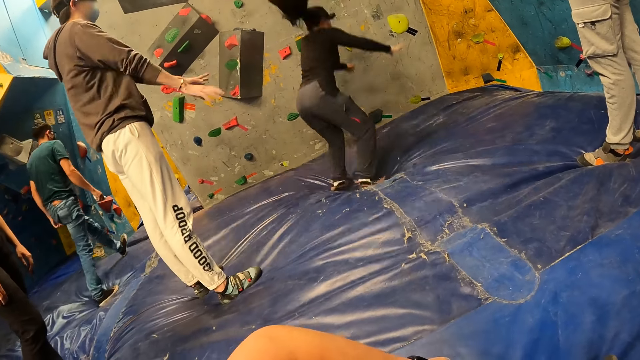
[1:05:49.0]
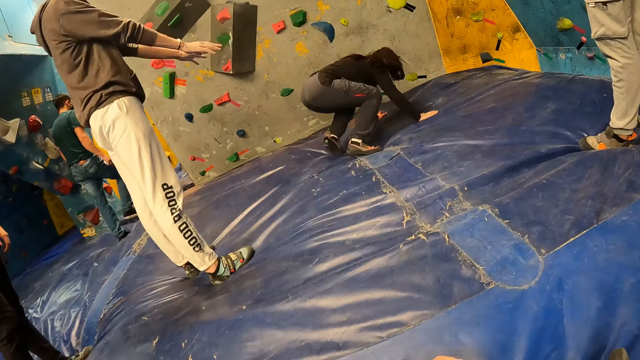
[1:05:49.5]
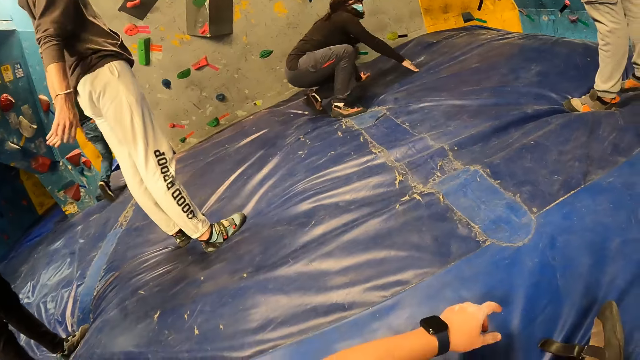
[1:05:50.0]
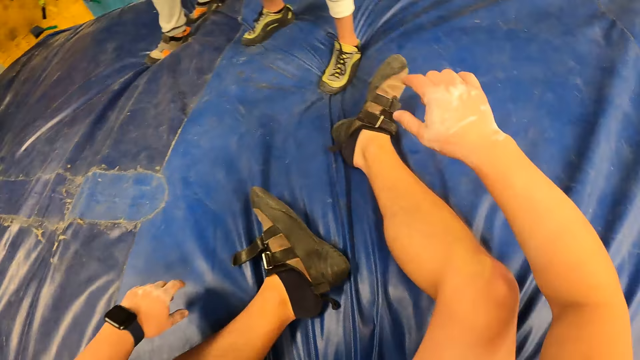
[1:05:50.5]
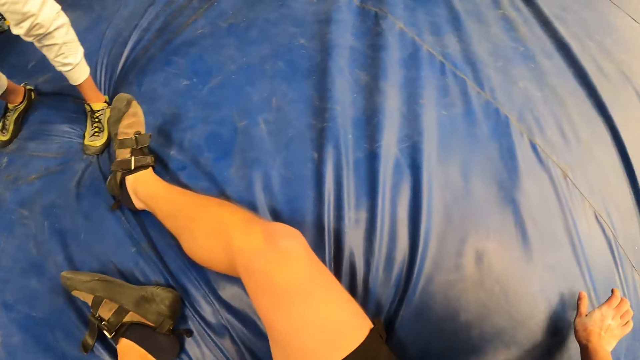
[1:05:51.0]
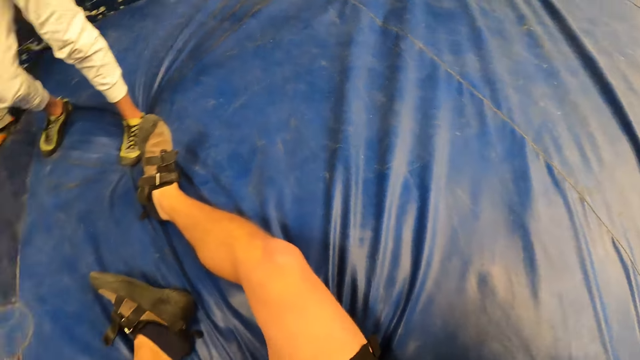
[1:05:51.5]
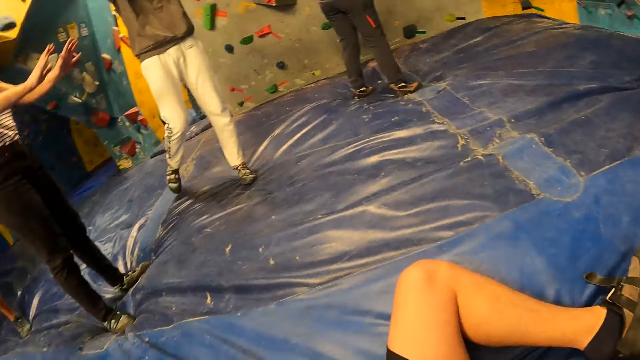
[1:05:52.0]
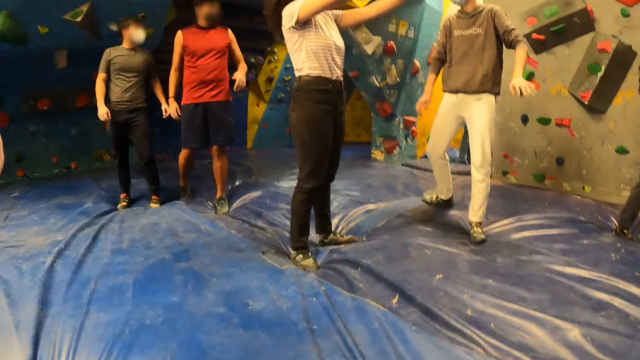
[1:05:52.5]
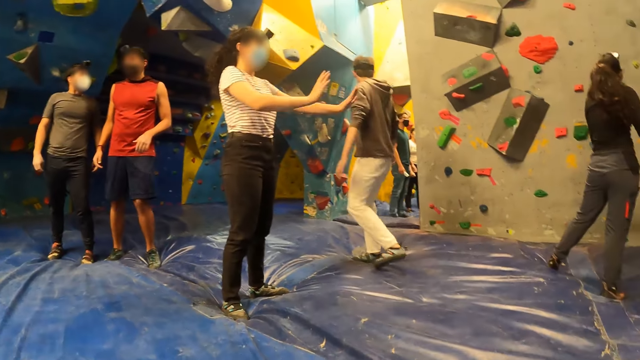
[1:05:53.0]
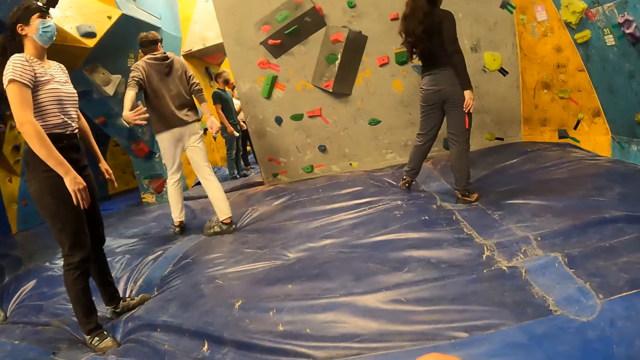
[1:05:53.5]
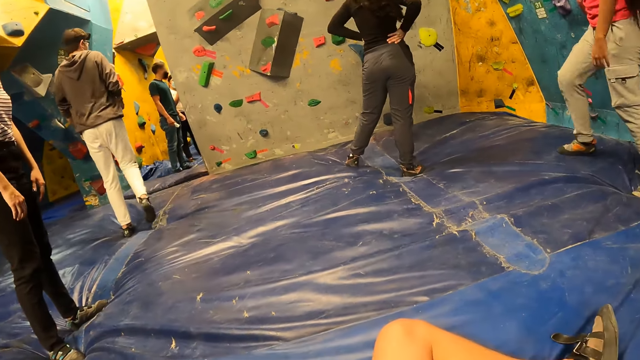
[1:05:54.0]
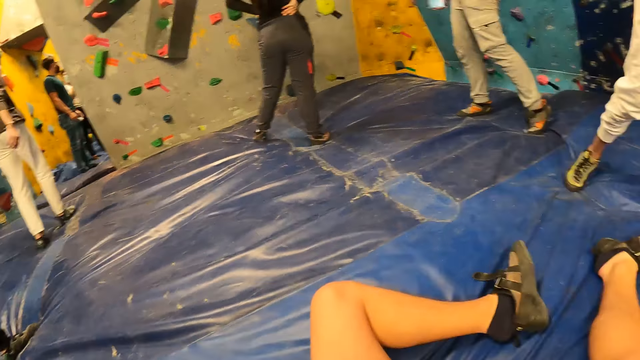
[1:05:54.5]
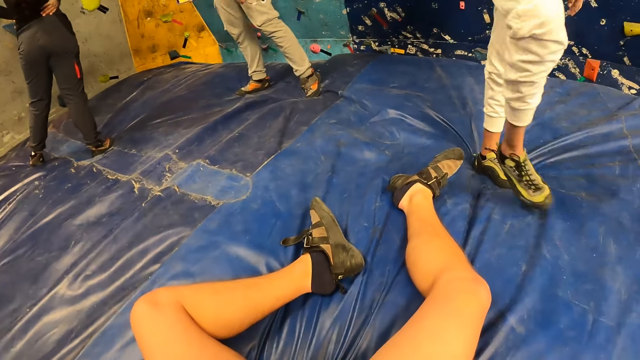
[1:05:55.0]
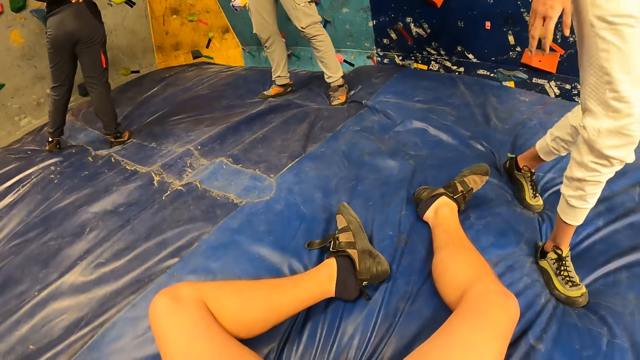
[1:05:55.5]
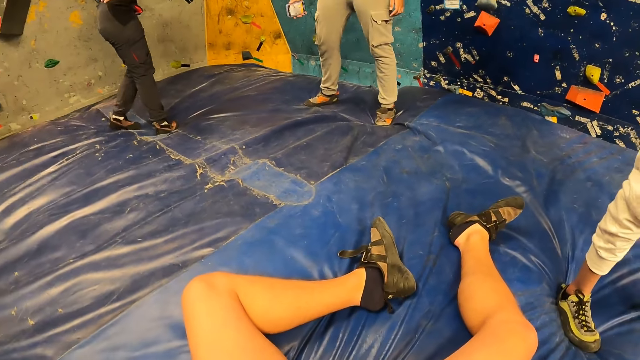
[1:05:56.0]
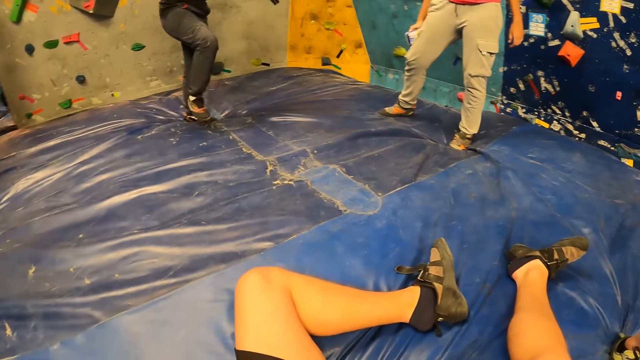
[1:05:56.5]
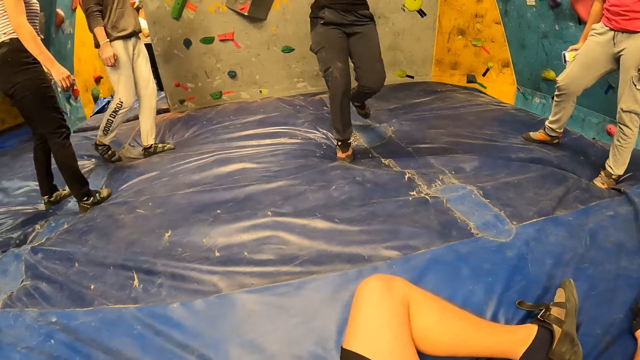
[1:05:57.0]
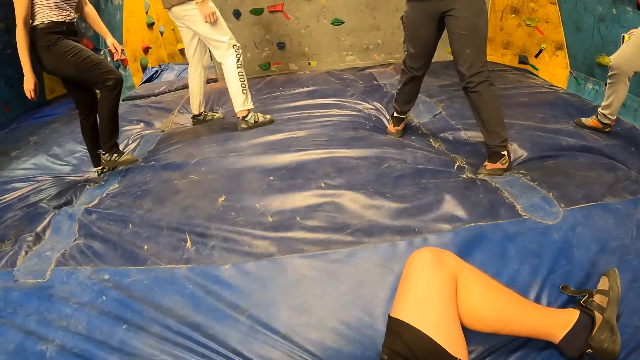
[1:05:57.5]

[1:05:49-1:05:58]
The camera wearer puts a hand on the canvas. They look around.

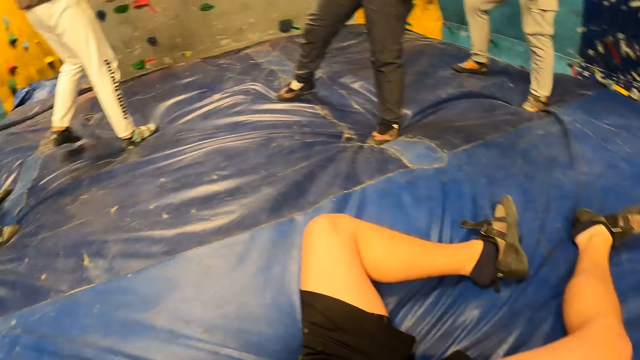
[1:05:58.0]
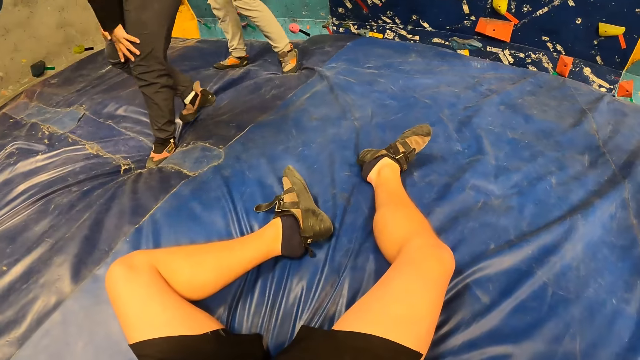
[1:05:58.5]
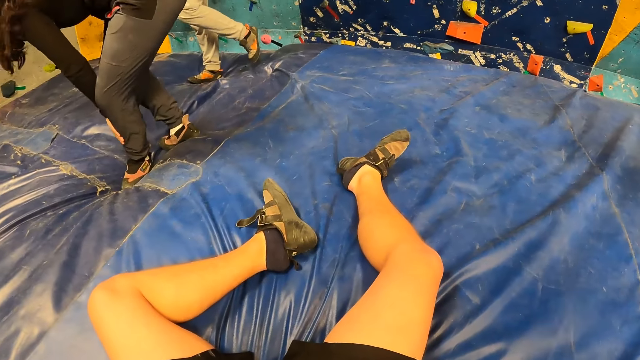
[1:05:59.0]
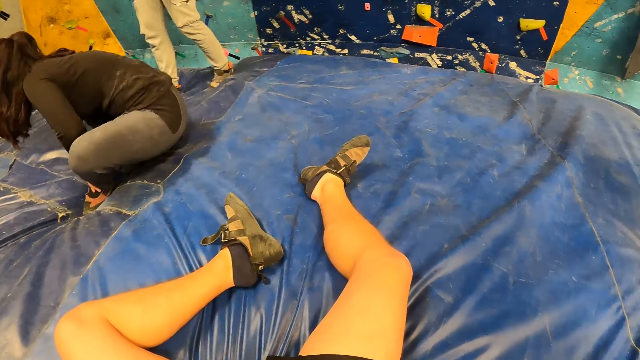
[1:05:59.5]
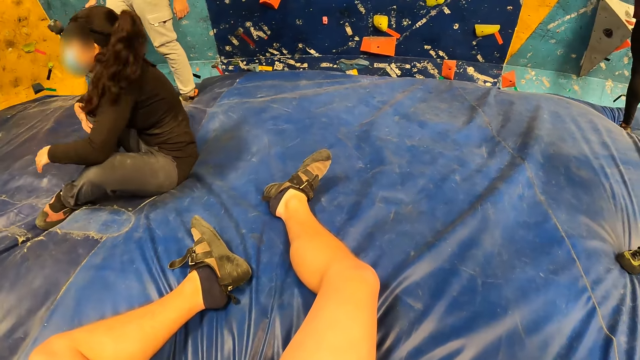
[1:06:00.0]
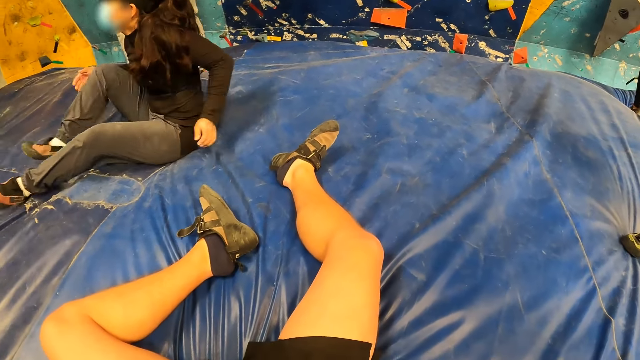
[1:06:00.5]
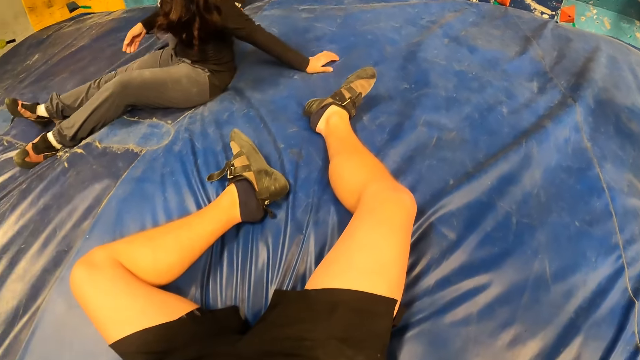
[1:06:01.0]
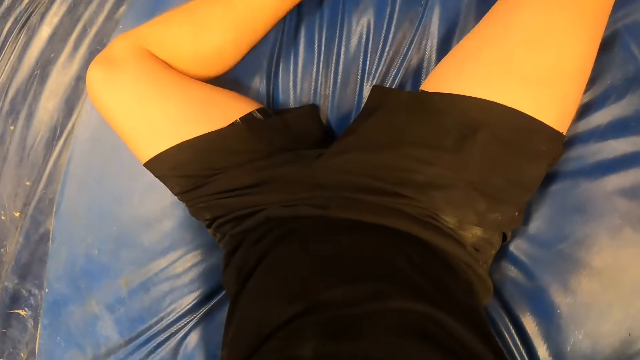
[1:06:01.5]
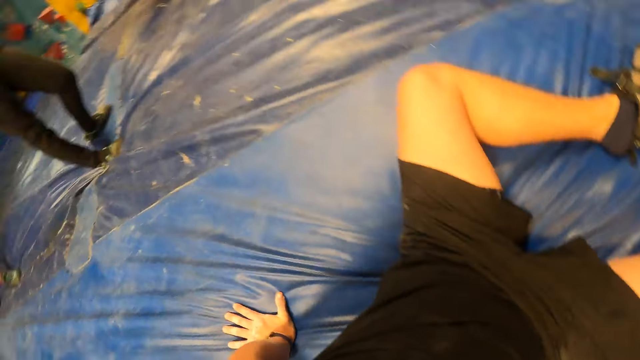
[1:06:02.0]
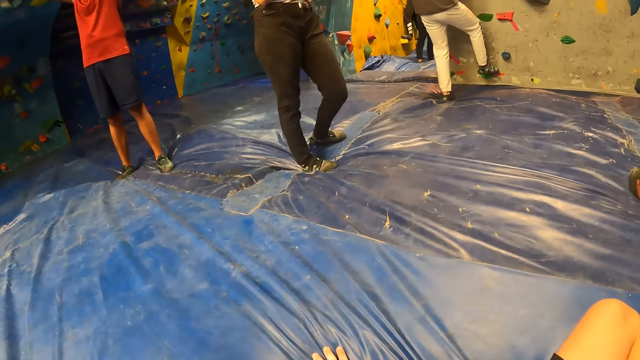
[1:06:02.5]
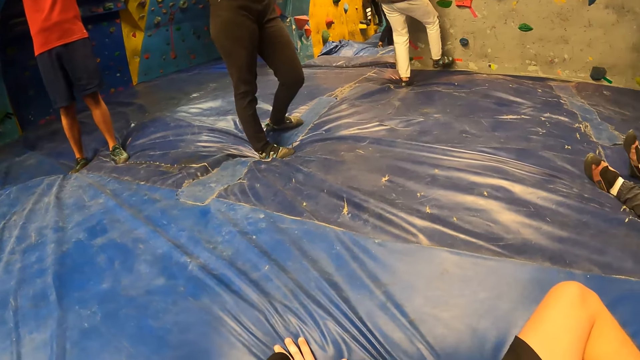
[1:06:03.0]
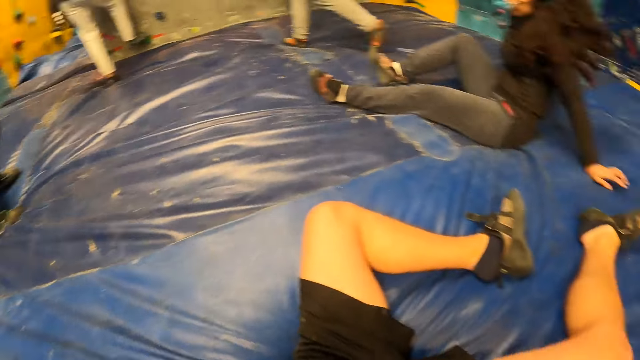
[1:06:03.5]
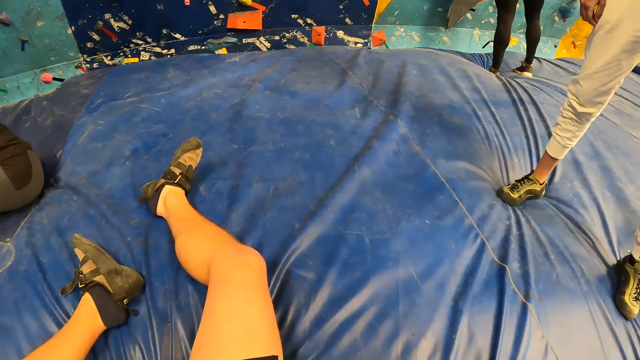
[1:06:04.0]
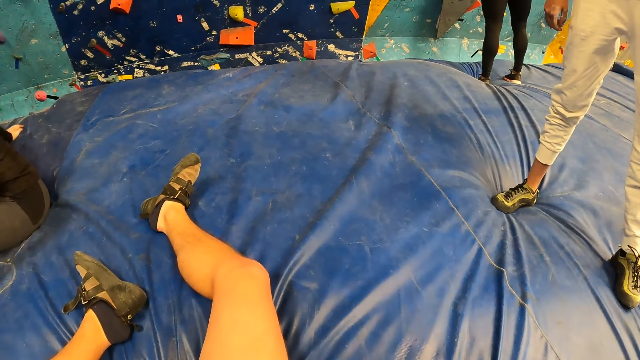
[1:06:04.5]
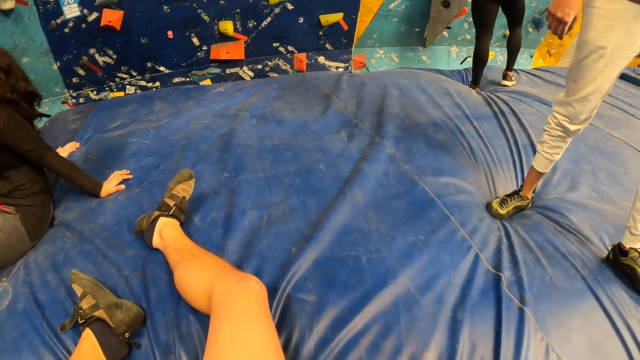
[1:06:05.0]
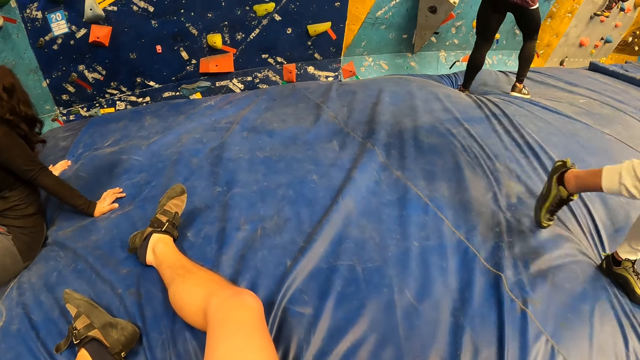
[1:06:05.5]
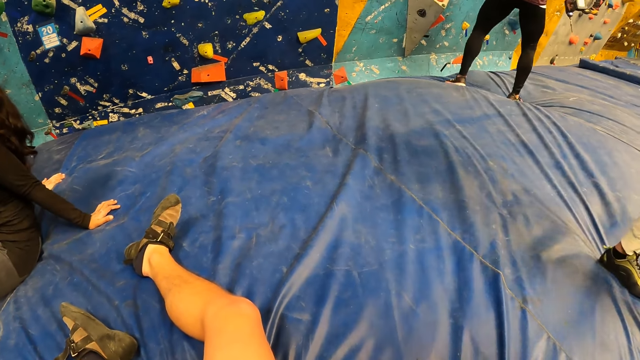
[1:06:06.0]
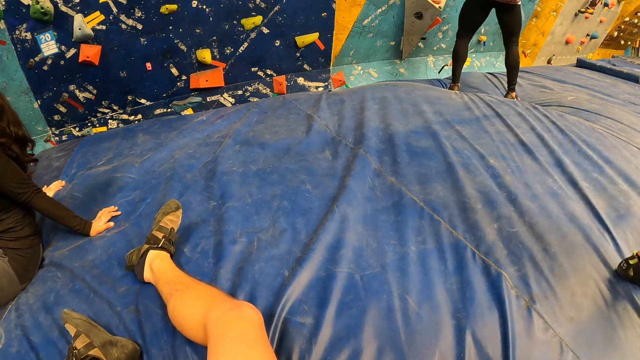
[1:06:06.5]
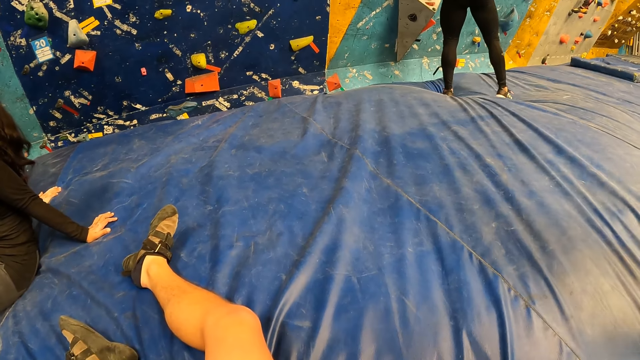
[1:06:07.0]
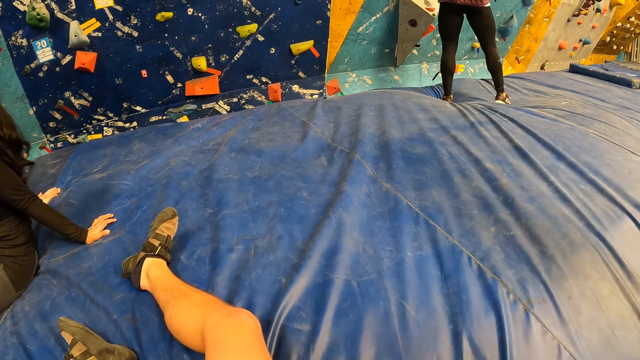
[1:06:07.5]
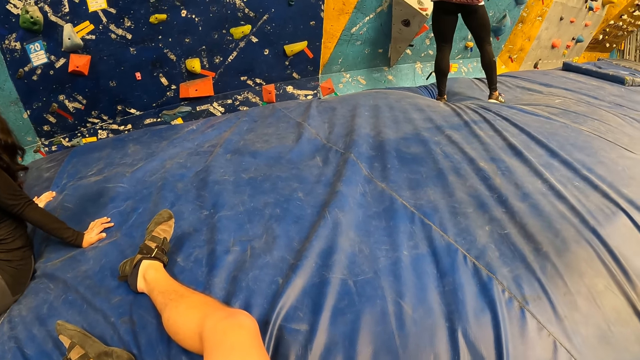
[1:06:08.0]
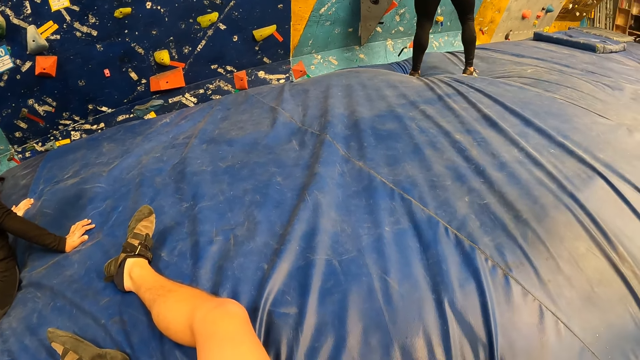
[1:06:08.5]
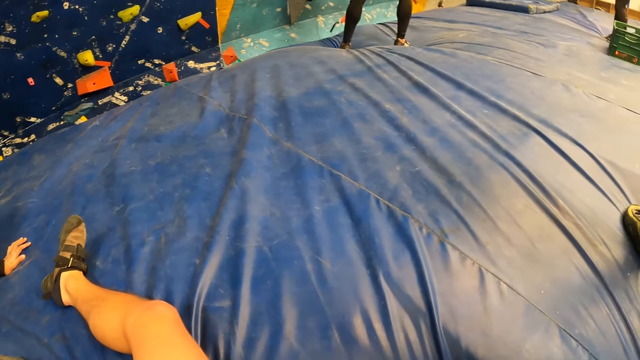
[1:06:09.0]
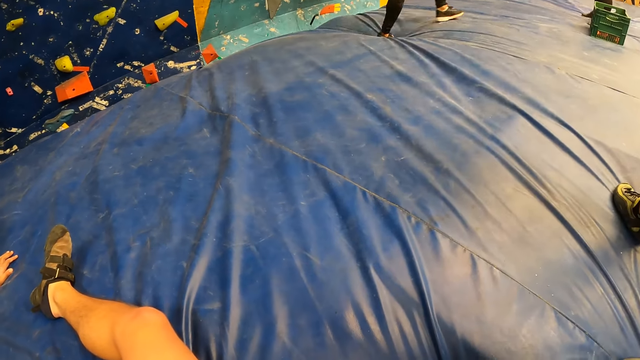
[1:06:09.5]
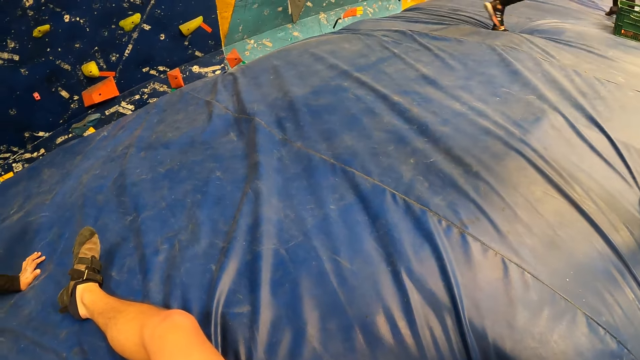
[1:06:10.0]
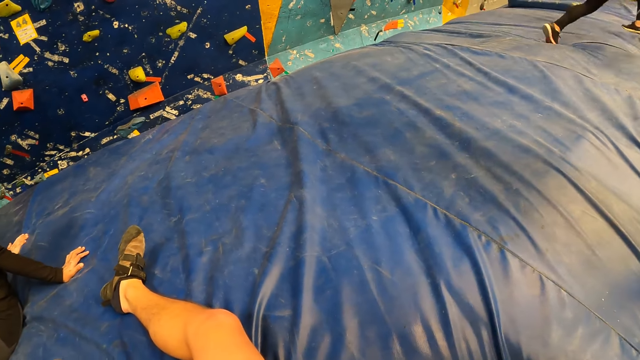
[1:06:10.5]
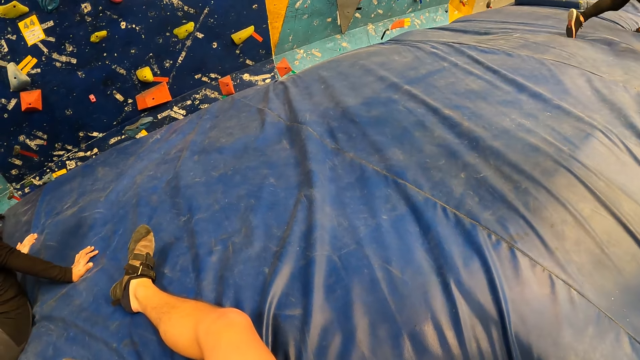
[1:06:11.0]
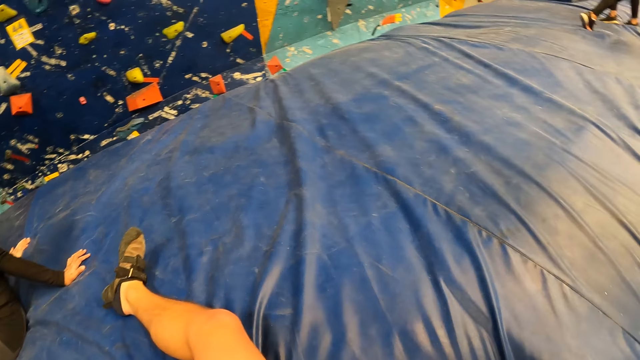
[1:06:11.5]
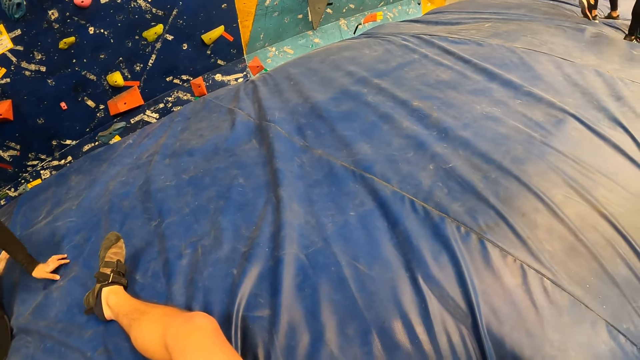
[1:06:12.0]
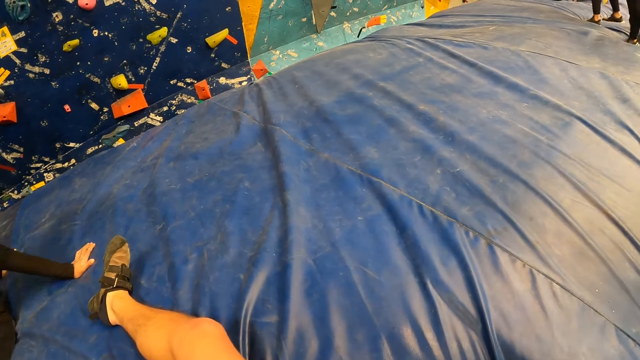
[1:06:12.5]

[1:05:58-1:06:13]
A woman sits on the foam. The camera wearer looks around. A man climbs the wall with hand holds with both hands.
